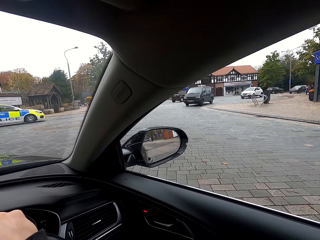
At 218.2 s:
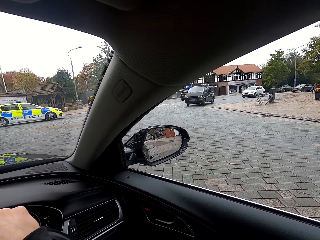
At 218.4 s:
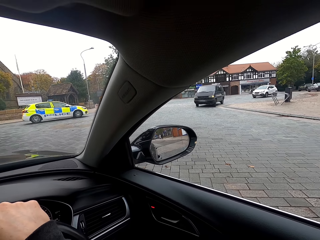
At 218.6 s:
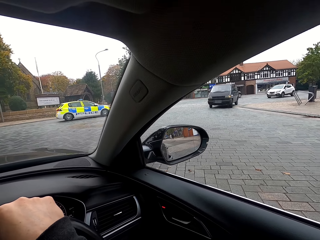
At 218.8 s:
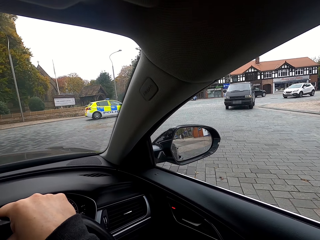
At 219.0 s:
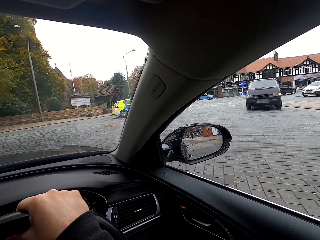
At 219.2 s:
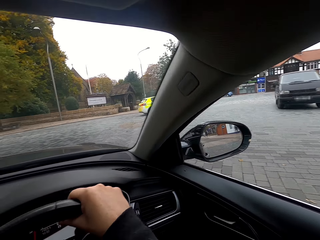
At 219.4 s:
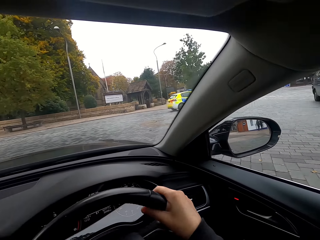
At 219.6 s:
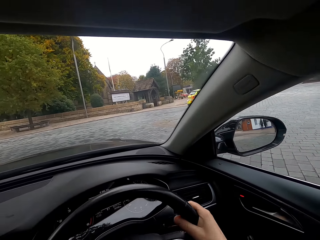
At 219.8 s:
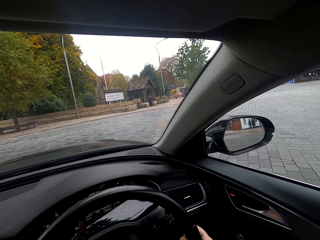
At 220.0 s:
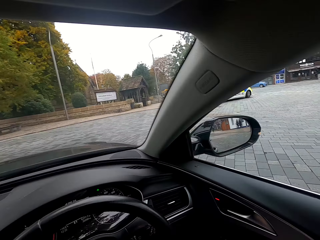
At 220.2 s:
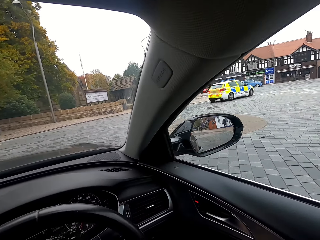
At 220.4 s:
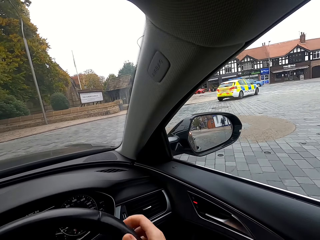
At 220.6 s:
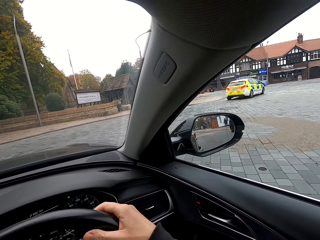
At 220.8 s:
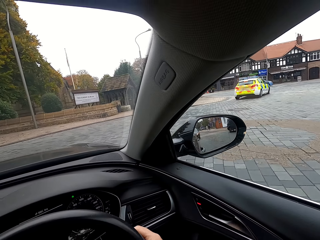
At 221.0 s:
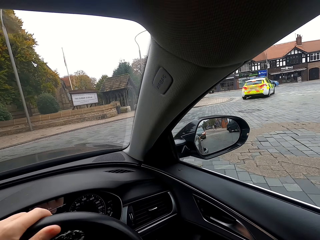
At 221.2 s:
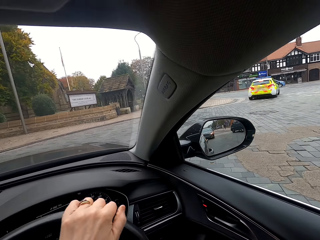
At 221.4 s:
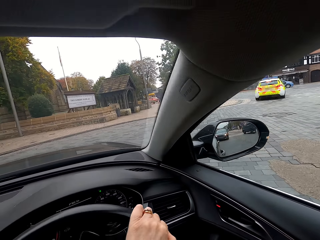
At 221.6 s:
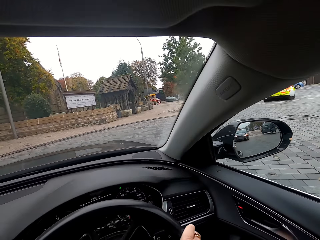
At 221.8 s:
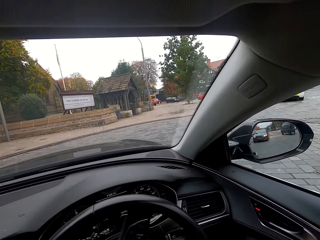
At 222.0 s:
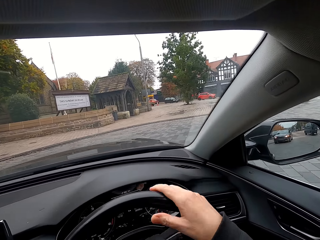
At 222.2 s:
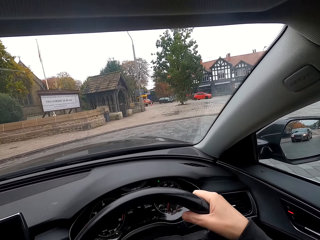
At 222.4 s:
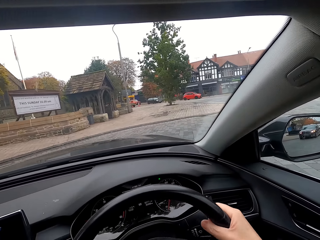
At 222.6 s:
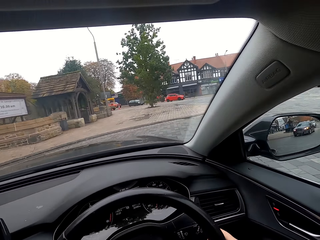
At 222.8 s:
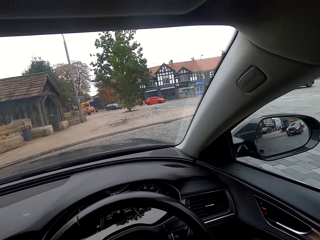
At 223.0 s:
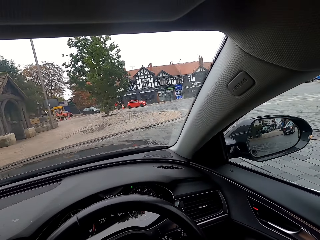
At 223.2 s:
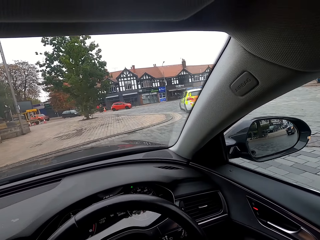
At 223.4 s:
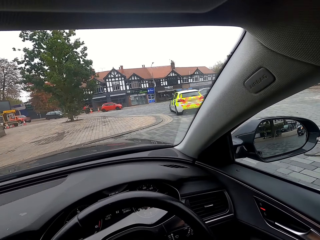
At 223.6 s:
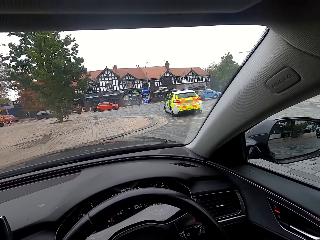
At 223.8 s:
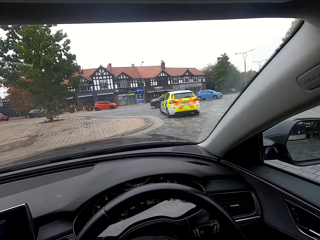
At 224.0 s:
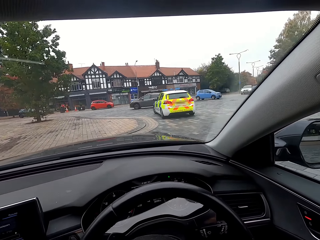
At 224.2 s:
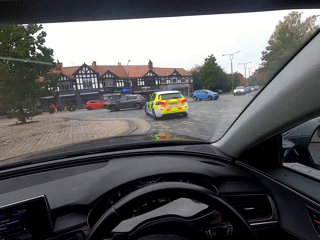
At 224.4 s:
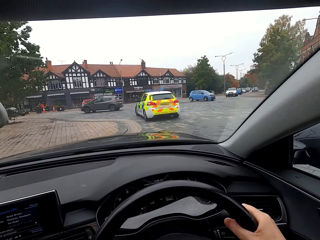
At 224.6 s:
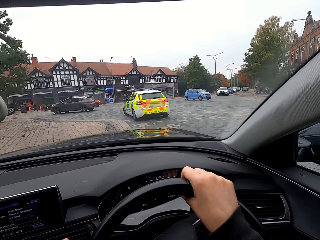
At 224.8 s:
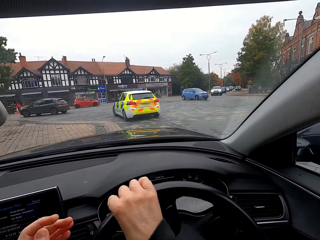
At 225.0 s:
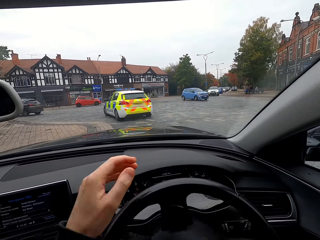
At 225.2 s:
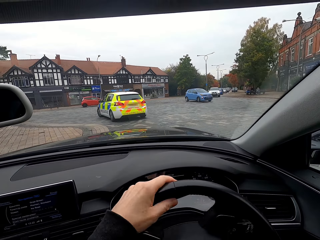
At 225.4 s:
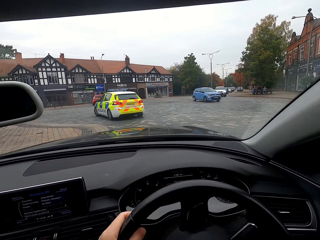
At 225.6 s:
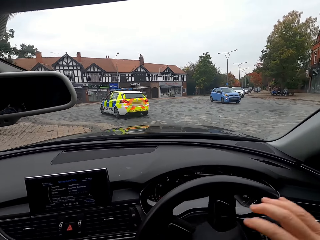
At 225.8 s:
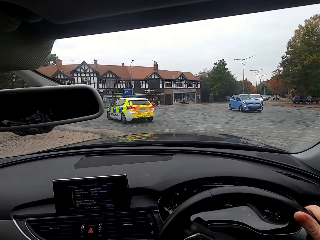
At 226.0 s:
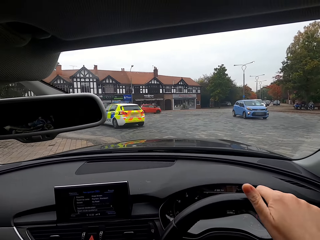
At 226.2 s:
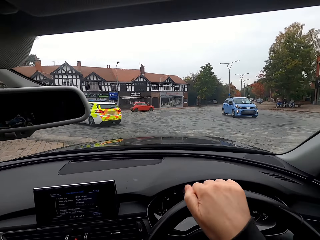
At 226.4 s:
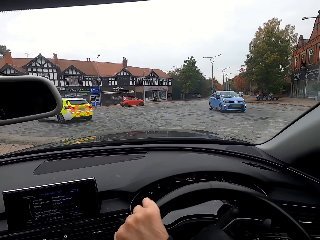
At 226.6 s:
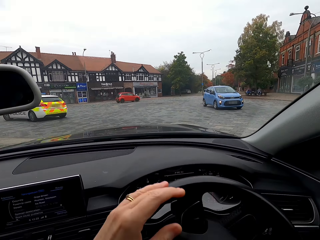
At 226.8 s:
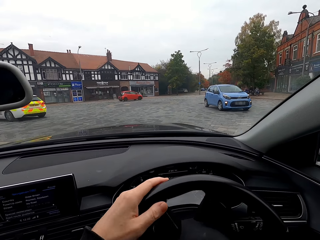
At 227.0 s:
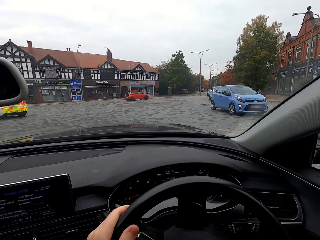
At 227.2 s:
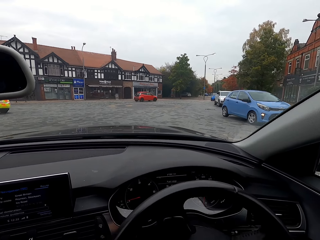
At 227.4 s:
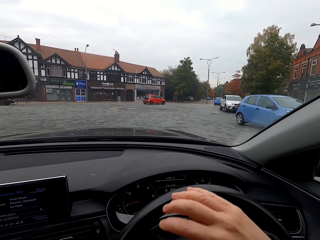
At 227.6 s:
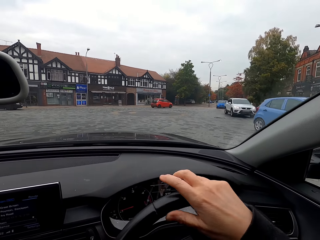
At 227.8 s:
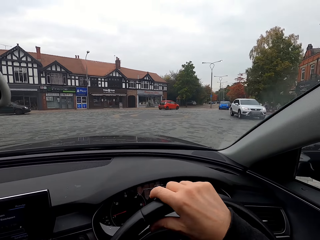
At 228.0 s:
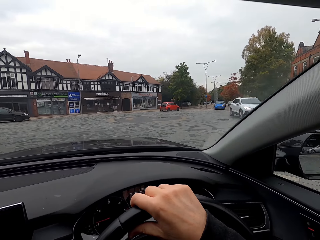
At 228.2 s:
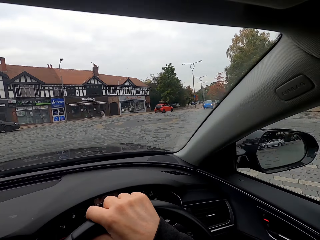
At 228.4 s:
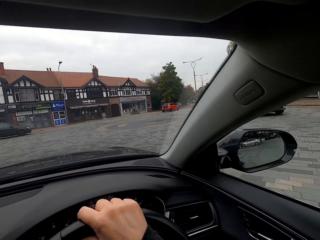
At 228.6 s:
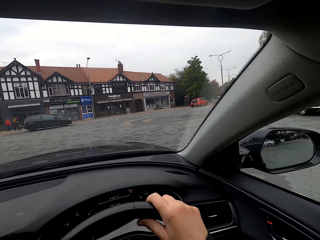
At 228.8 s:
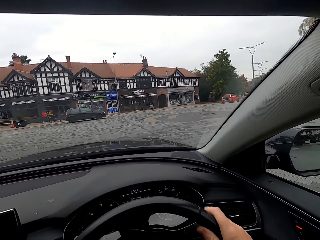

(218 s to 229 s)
The camera wearer turns the steering.

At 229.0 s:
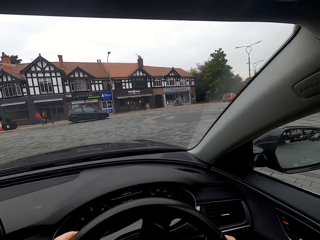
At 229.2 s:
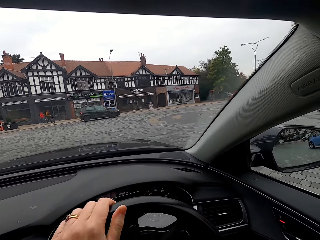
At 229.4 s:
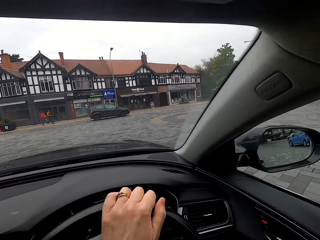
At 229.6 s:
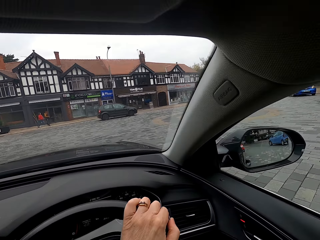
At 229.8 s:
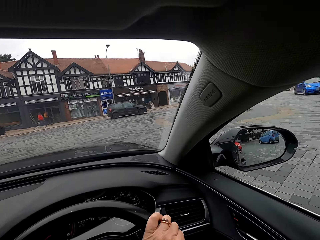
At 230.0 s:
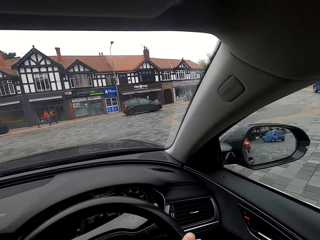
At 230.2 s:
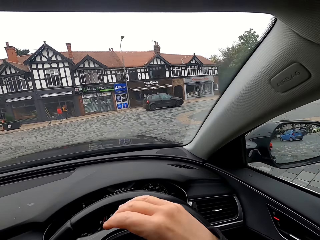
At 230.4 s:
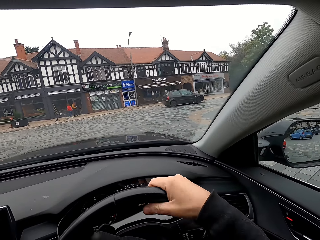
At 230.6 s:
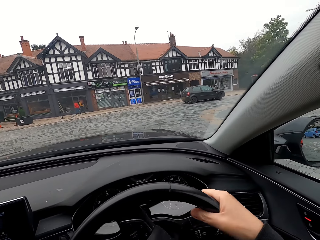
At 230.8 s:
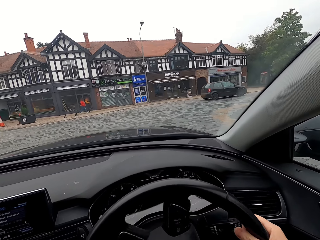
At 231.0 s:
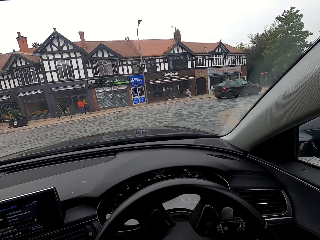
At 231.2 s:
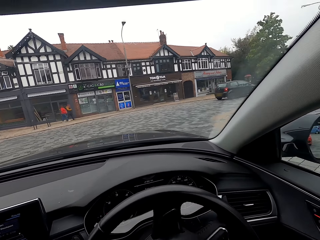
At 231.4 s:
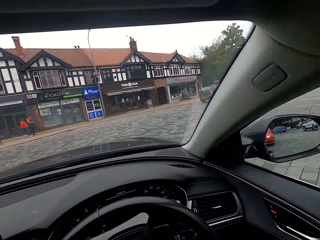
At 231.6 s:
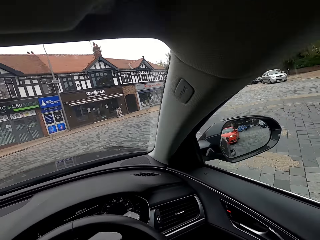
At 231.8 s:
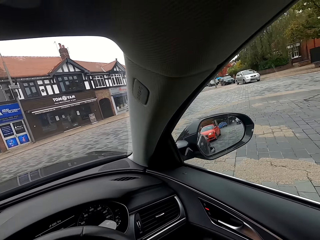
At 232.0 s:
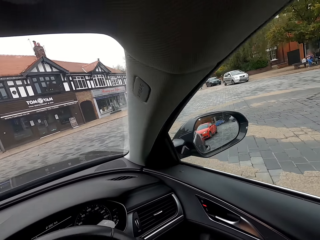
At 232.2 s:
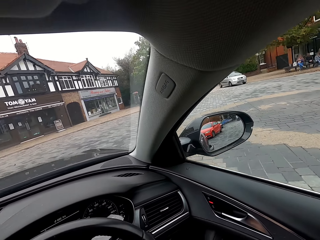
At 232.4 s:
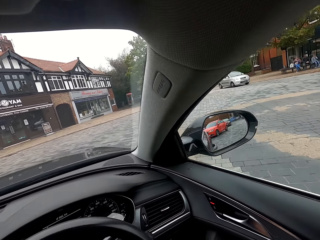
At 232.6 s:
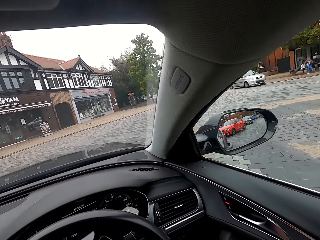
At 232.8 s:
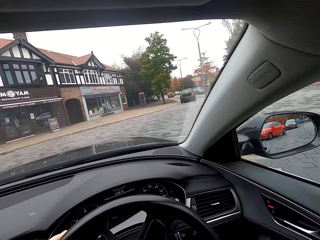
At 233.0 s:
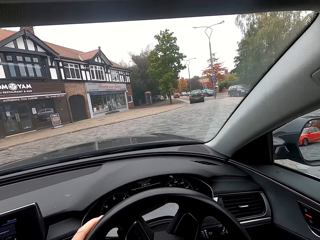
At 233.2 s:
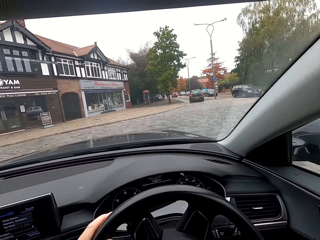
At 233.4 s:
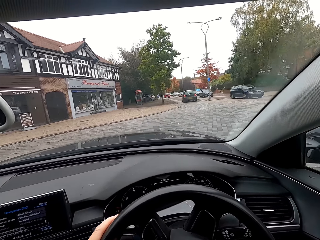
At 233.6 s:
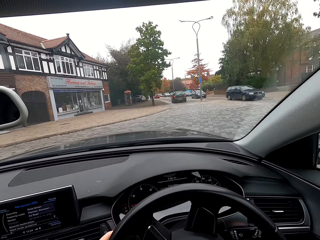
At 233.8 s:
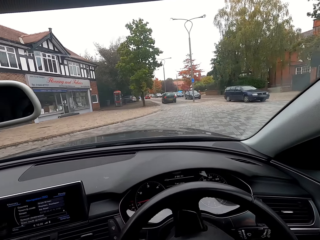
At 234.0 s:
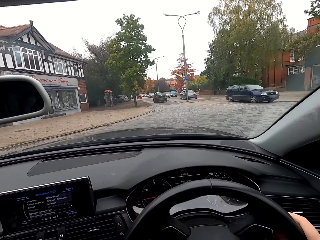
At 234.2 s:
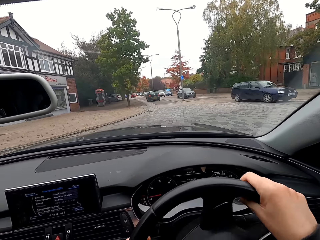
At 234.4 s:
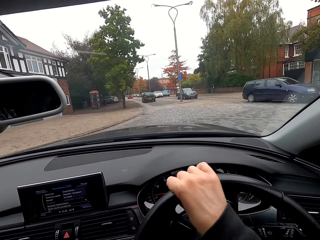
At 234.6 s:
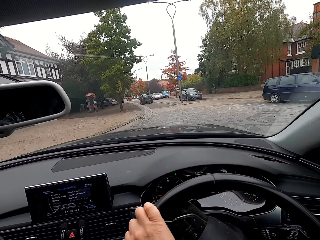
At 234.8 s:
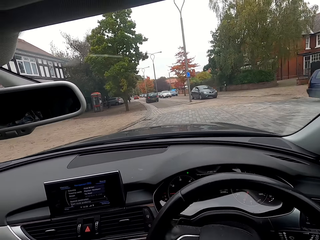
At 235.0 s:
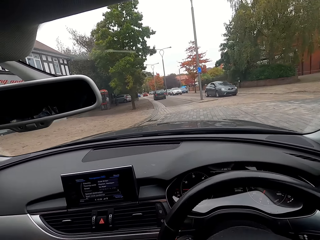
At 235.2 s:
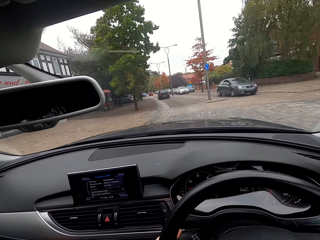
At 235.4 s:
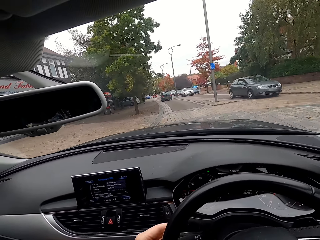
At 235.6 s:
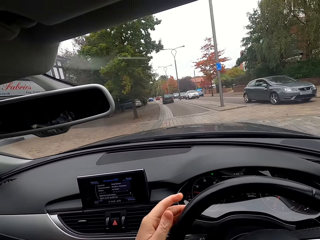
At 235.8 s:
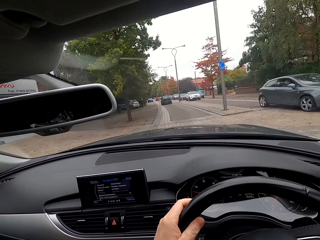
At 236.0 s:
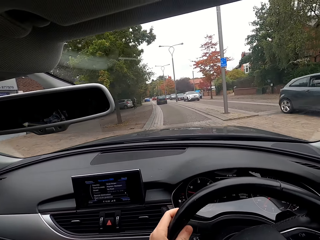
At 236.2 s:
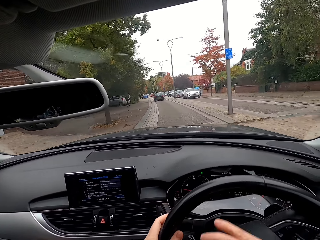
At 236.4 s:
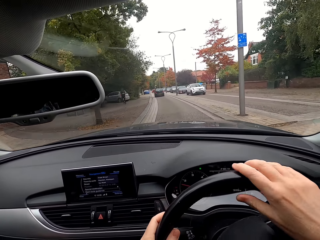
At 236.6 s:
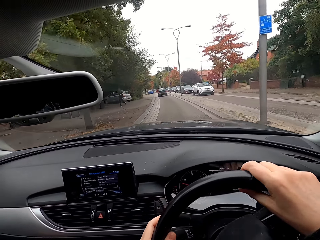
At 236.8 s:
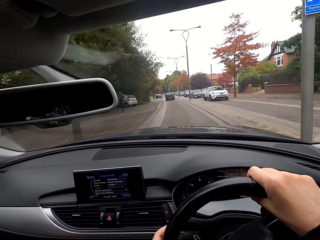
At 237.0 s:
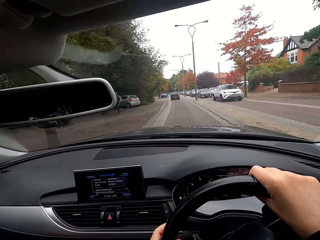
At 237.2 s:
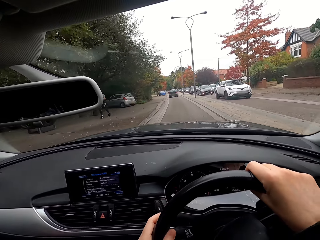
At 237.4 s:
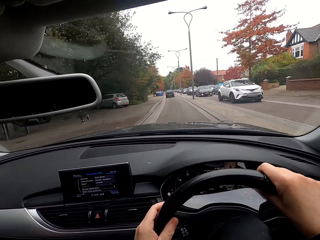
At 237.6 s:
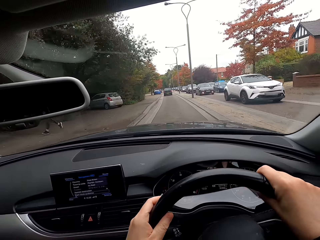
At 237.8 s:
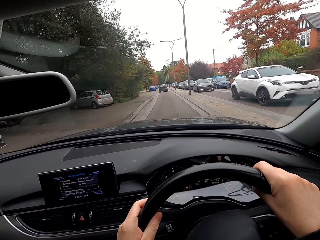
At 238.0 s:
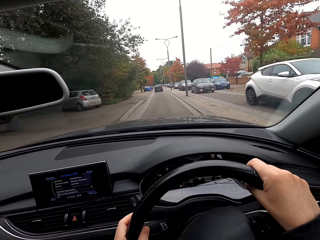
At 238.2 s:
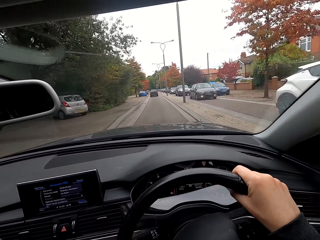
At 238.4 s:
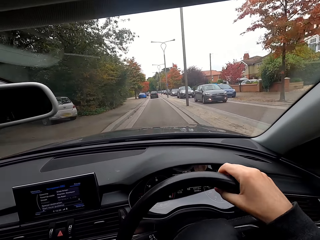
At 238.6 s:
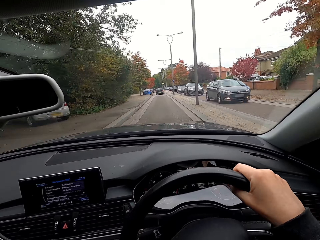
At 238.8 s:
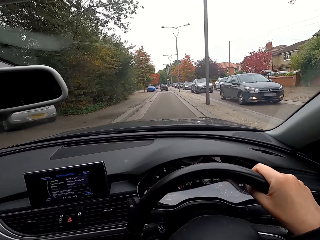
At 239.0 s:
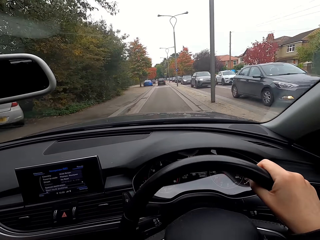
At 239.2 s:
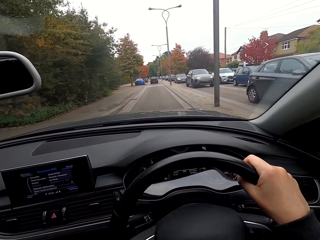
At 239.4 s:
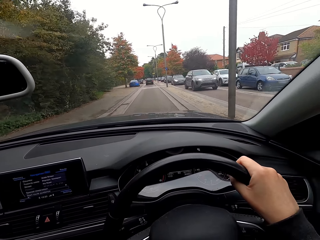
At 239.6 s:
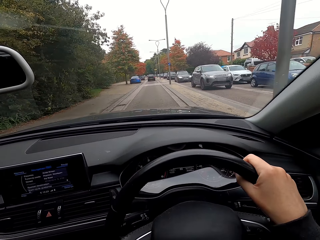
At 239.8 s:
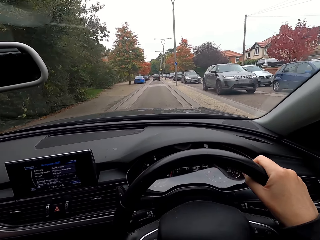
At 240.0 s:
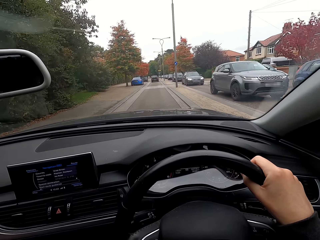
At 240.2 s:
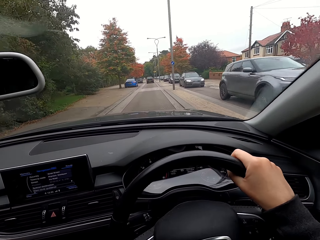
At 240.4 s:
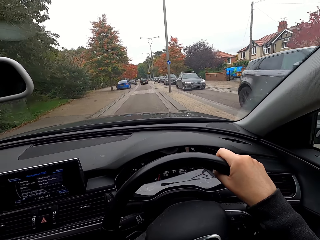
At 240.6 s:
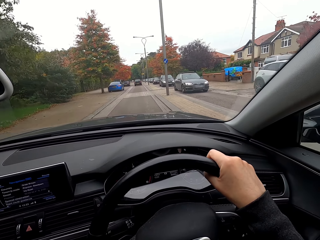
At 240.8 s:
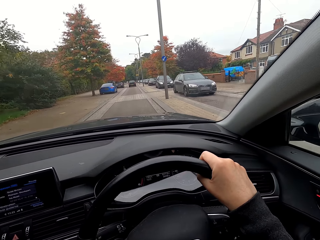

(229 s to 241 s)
The camera wearer drives the car.
